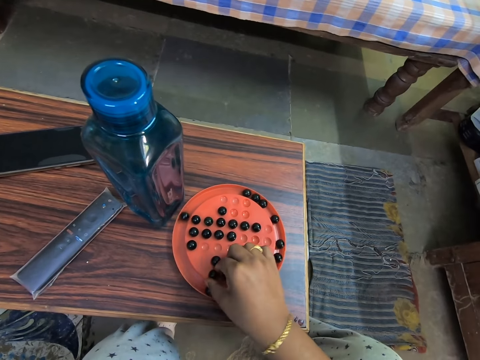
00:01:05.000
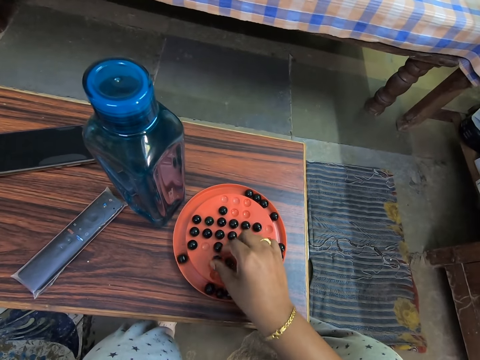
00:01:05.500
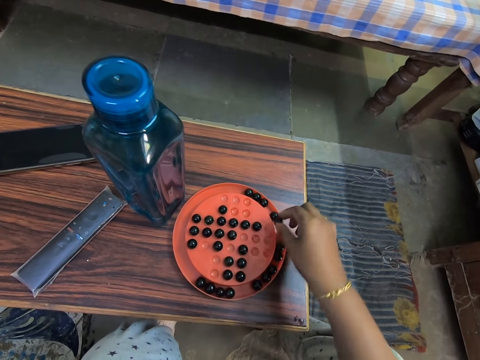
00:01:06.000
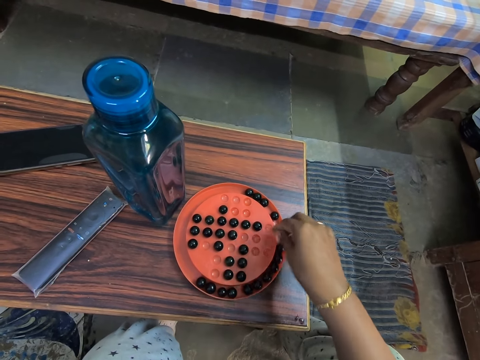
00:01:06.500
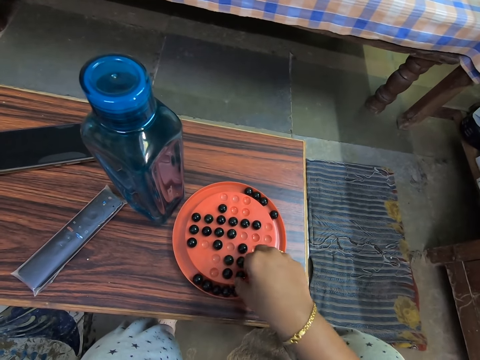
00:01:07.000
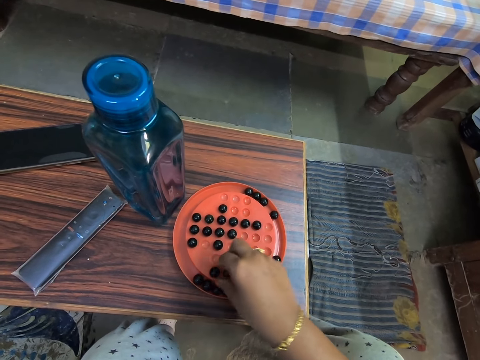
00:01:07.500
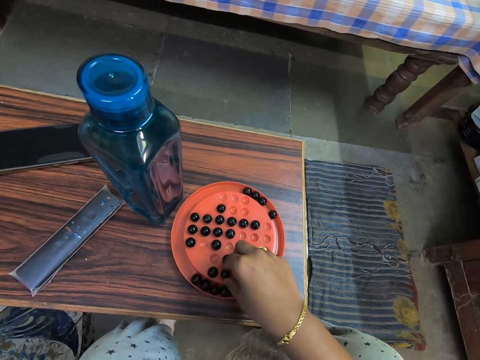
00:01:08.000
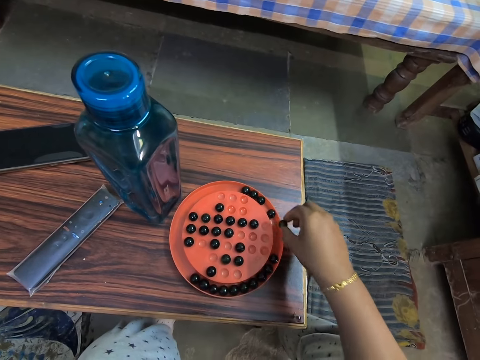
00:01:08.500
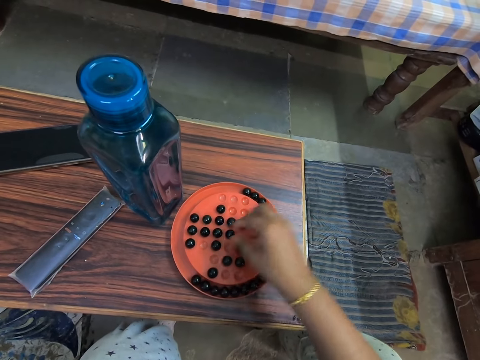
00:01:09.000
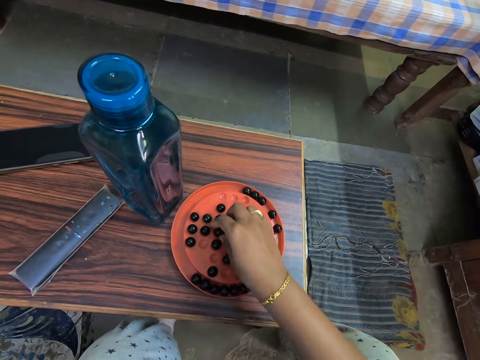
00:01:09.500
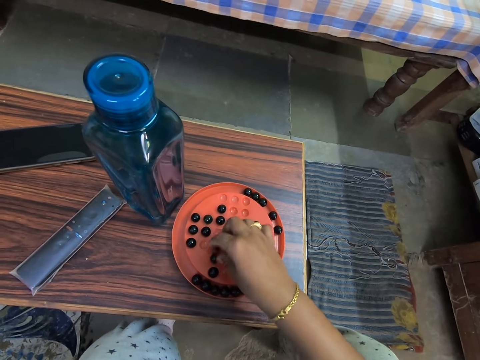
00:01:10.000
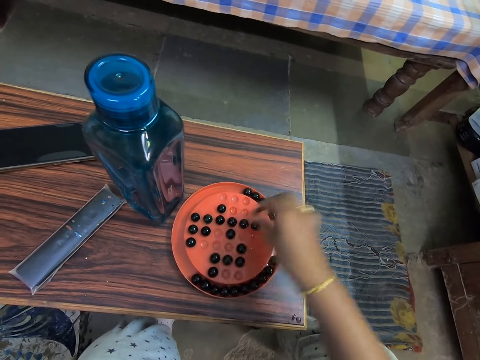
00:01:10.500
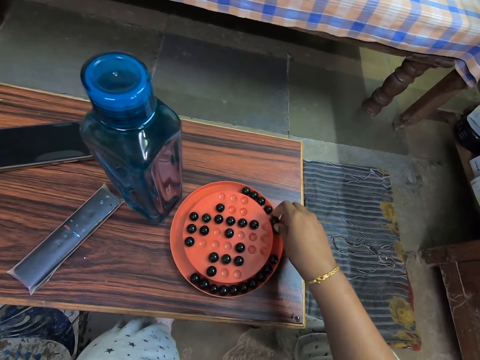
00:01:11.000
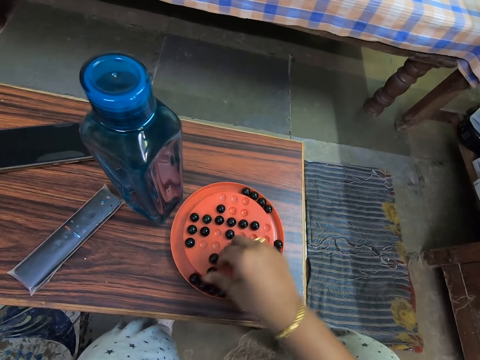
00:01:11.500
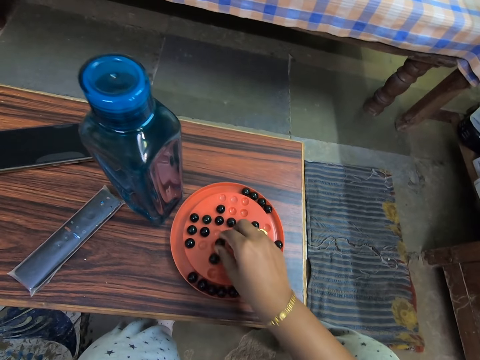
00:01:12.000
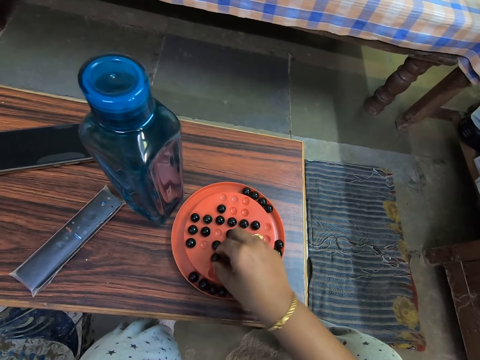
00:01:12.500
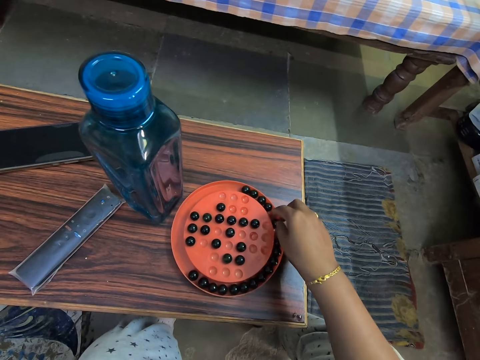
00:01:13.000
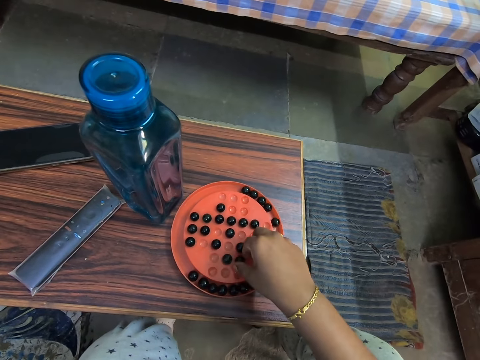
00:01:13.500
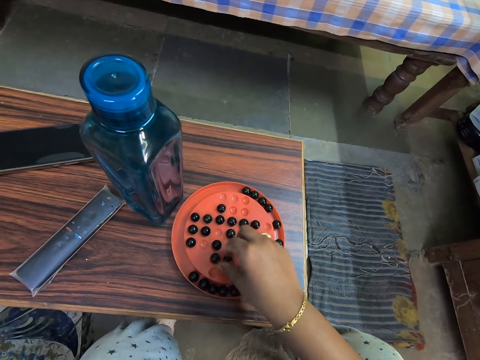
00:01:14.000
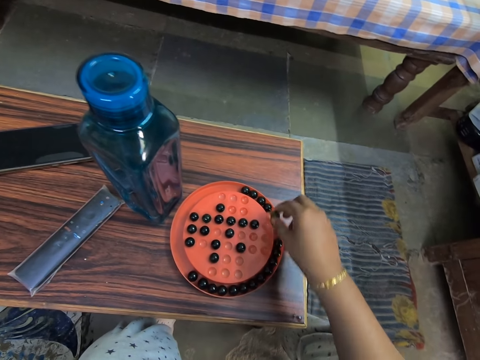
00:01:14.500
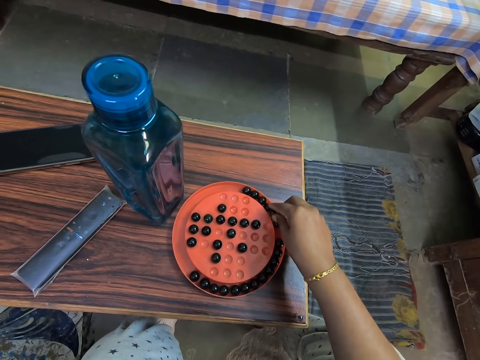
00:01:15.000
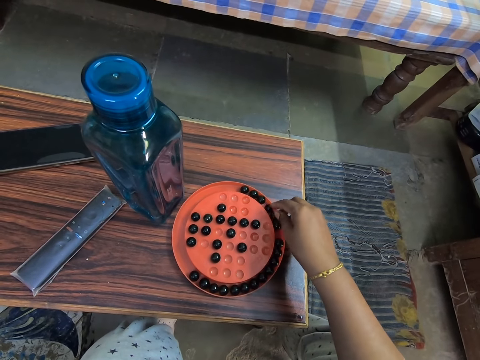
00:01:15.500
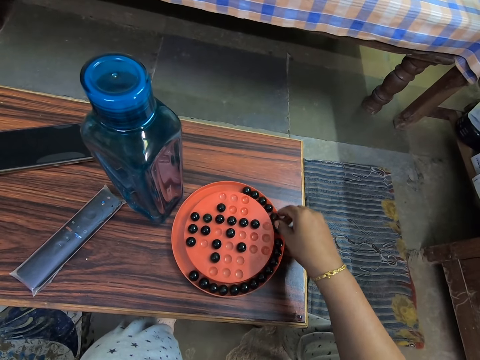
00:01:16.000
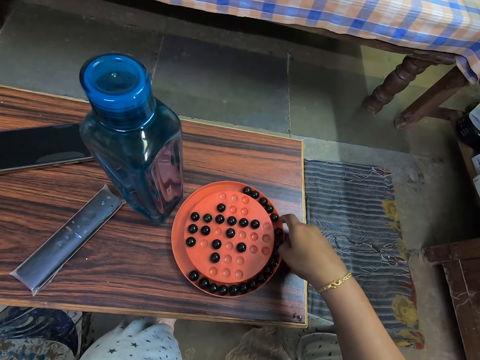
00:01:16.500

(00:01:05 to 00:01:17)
The camera wearer plays the marble solitaire game.

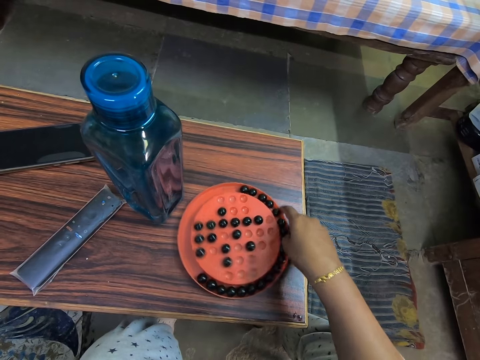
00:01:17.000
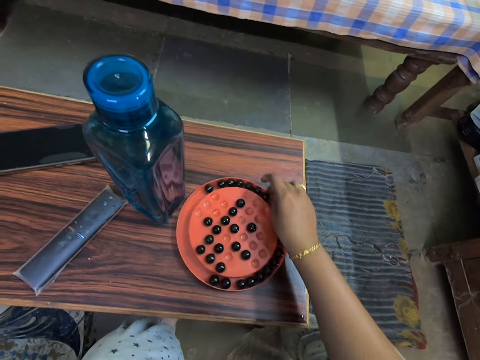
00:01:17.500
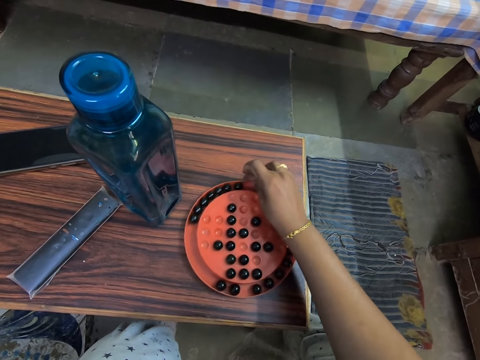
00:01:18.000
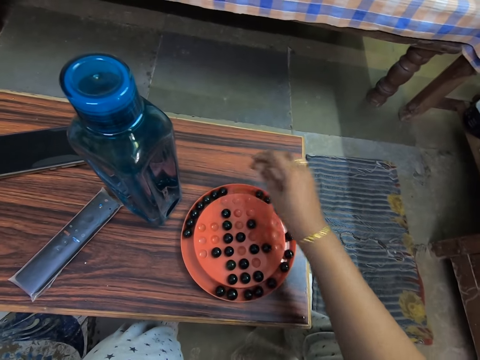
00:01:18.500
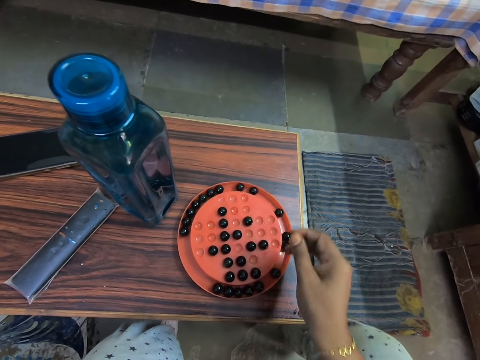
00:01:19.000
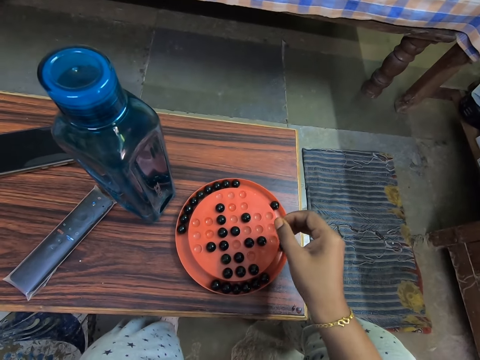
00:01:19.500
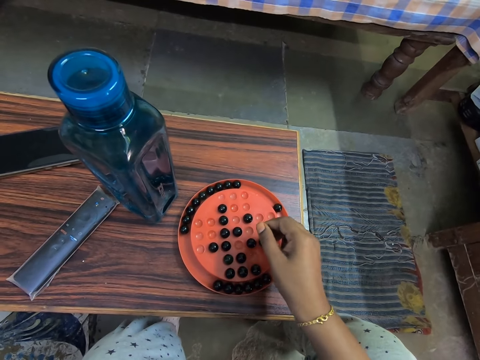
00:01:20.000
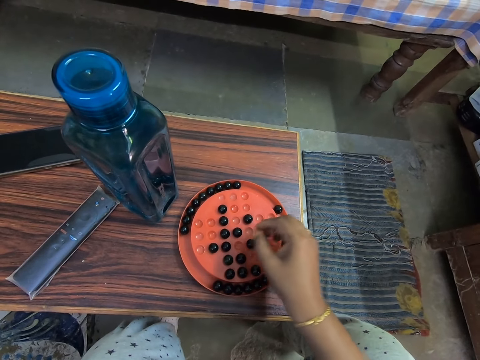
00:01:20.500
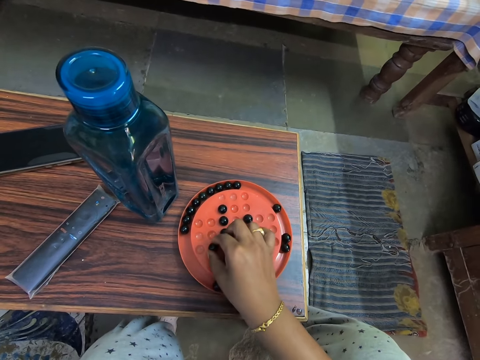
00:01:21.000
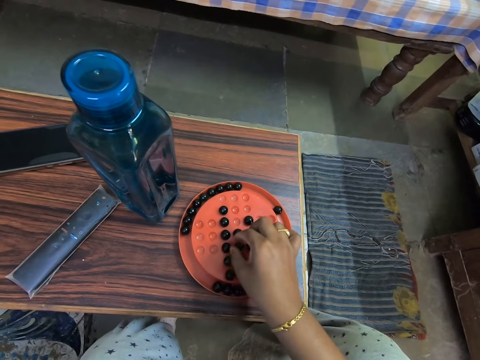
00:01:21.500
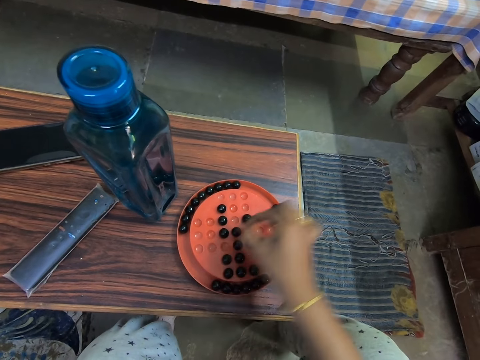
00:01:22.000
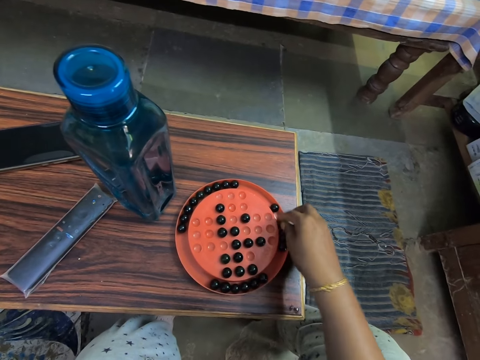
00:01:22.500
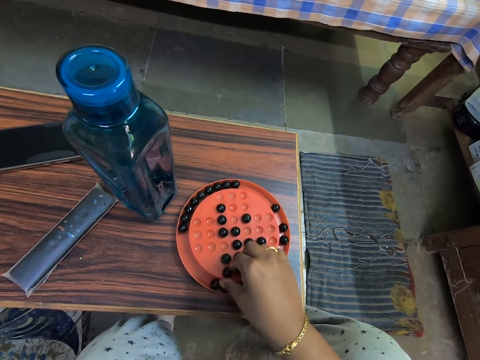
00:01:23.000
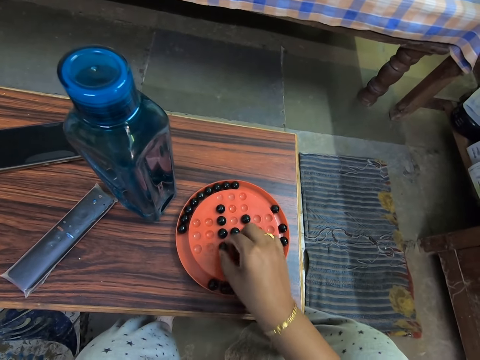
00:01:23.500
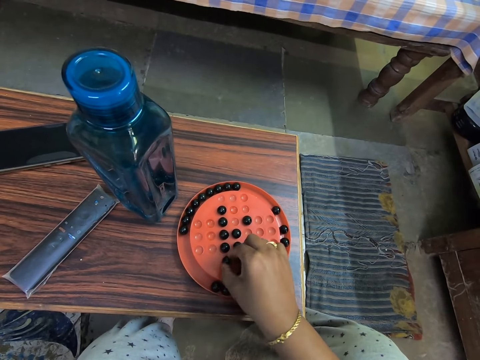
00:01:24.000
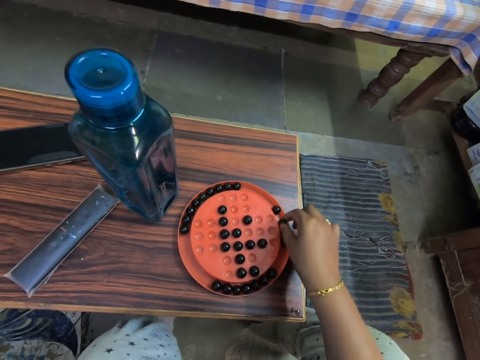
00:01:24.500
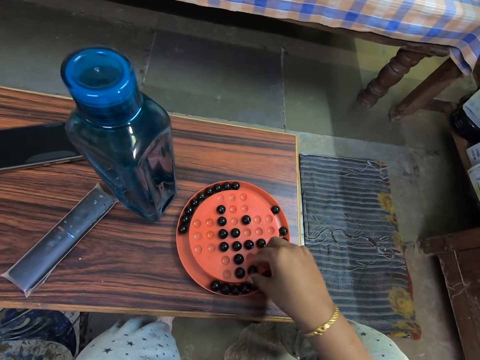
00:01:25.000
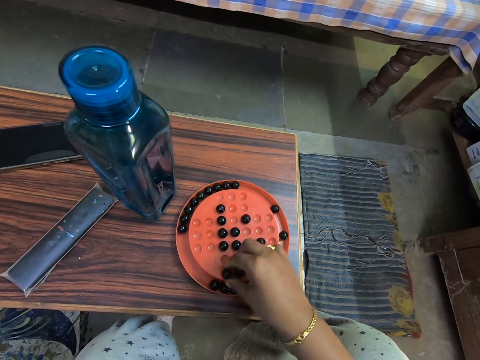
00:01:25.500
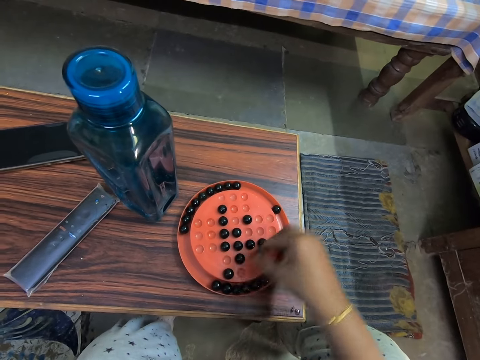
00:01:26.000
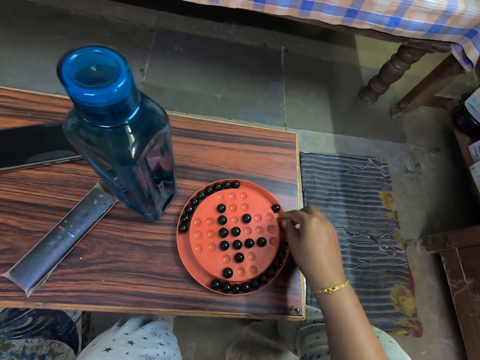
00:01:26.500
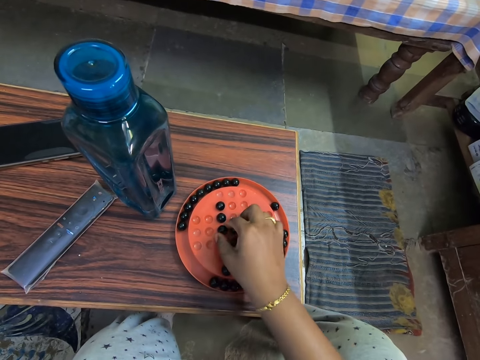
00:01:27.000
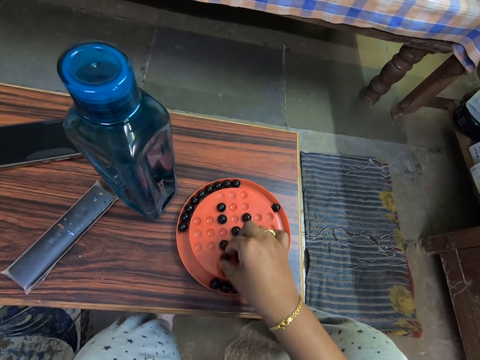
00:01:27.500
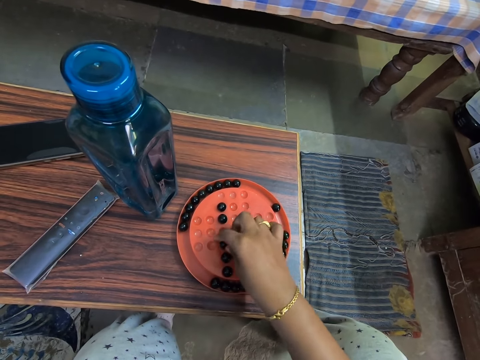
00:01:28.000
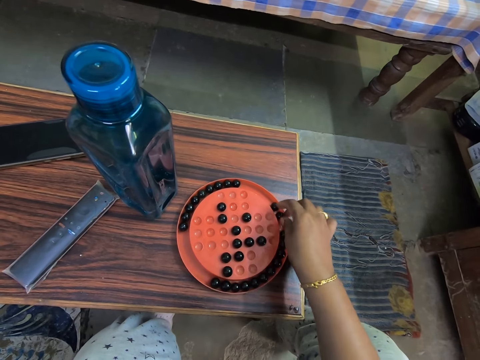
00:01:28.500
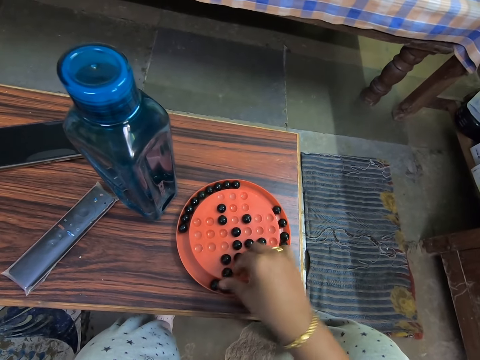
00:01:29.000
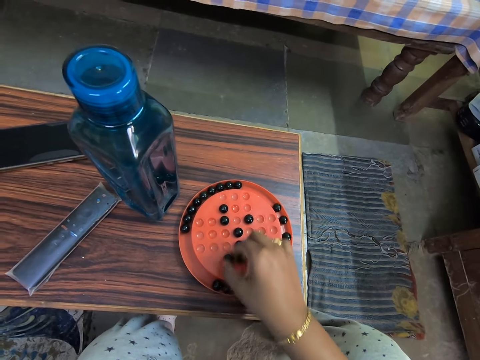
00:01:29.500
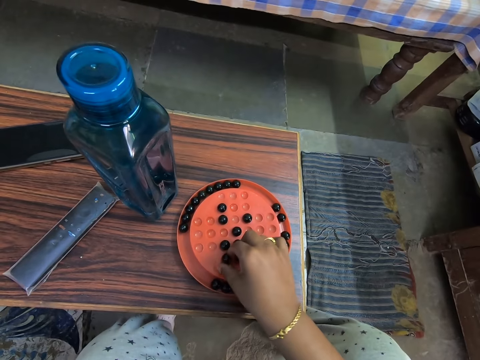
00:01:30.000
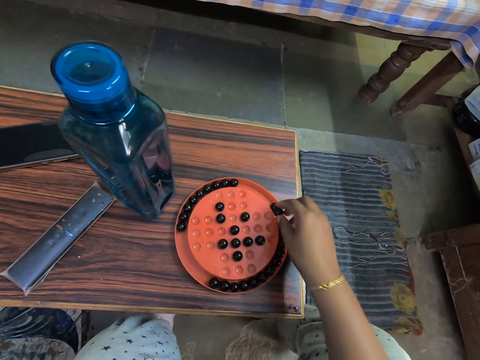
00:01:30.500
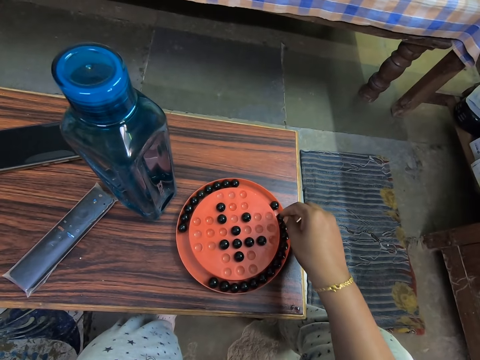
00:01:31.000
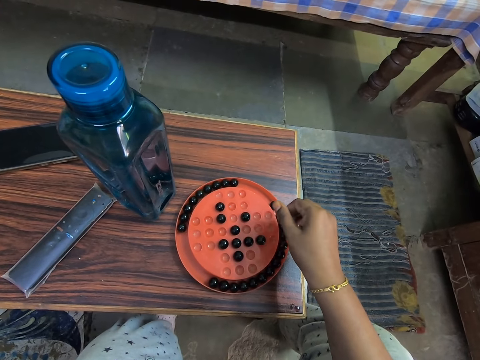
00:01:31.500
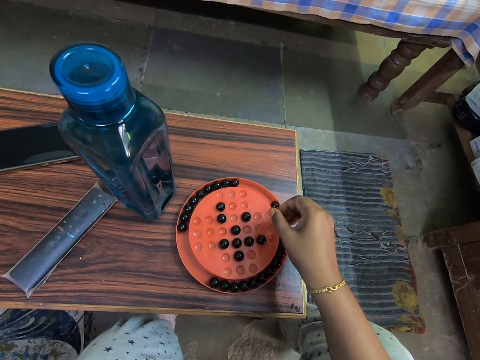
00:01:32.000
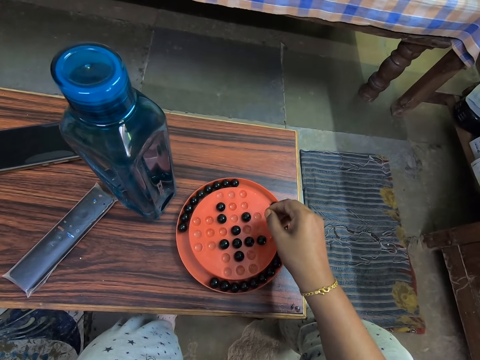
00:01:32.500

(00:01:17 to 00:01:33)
The camera wearer turns the marble solitaire game on the table. They look at the marble solitaire game. They play the marble solitaire game. They look at the marble solitaire game.
